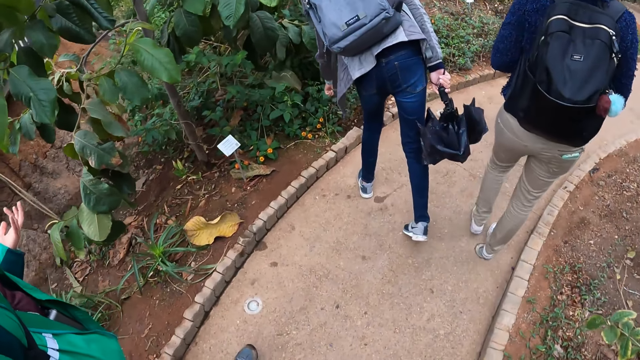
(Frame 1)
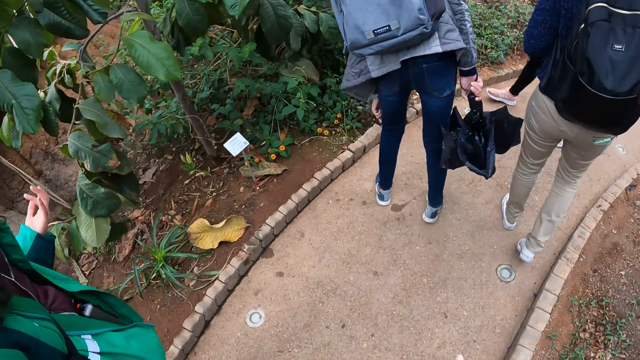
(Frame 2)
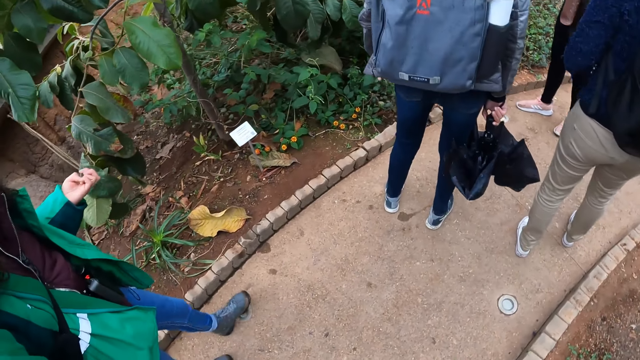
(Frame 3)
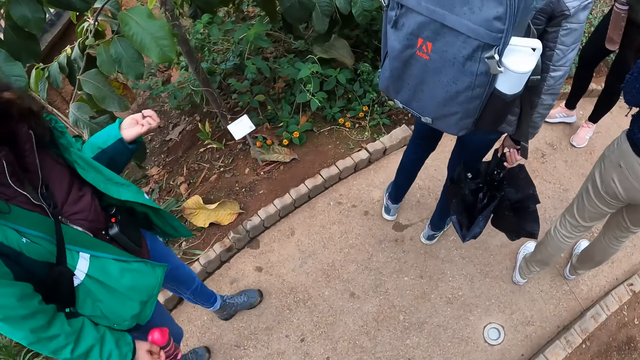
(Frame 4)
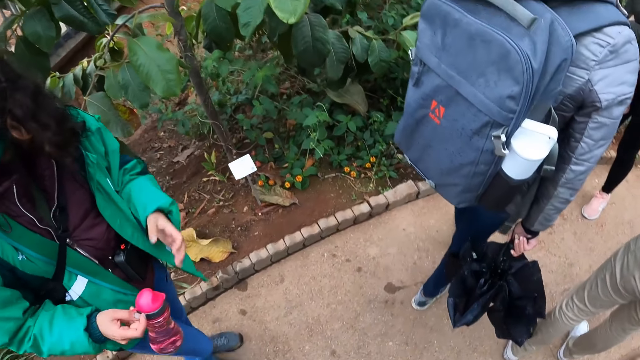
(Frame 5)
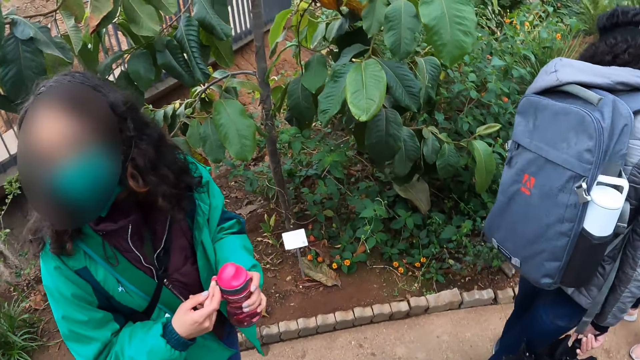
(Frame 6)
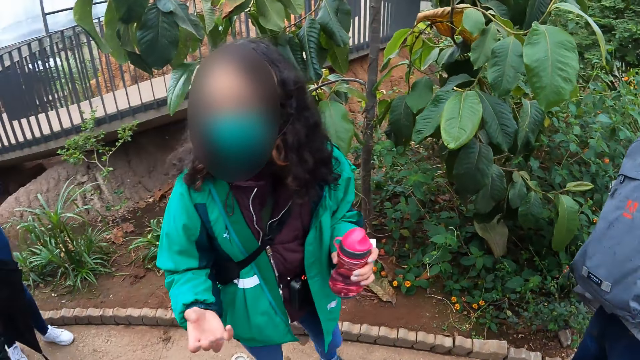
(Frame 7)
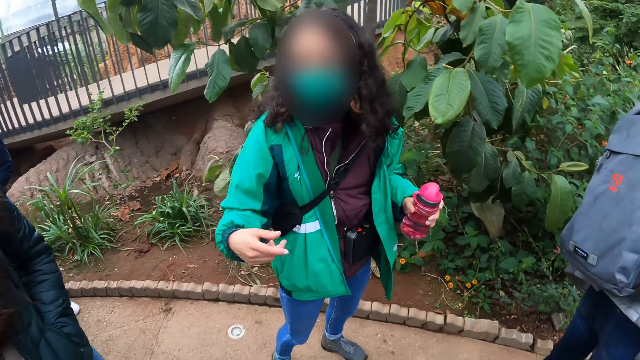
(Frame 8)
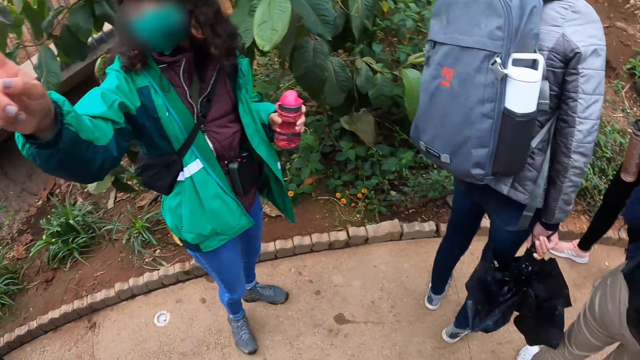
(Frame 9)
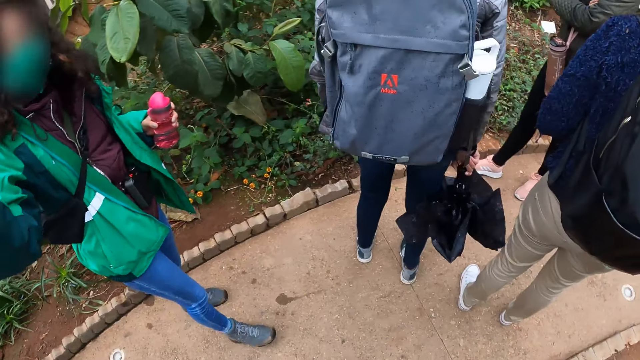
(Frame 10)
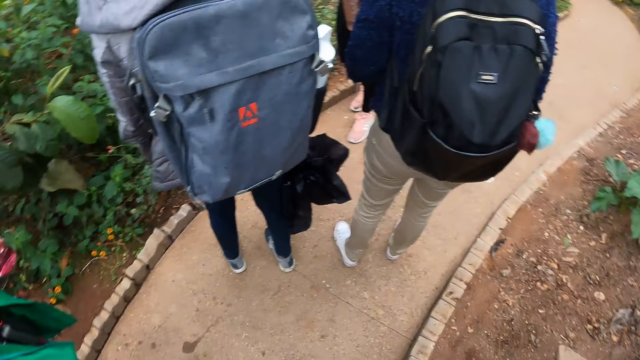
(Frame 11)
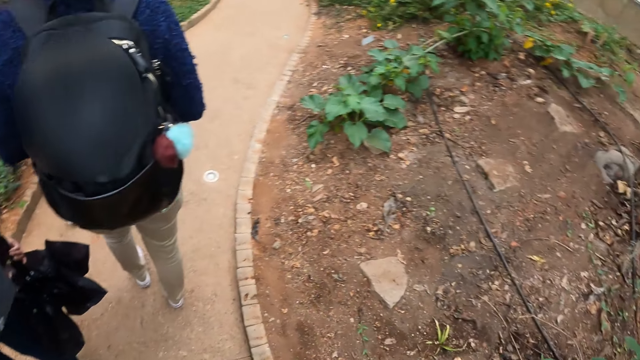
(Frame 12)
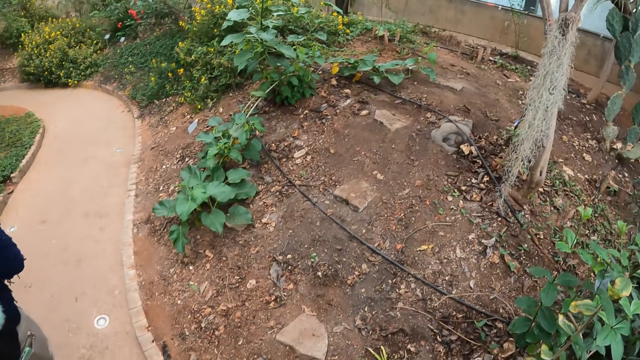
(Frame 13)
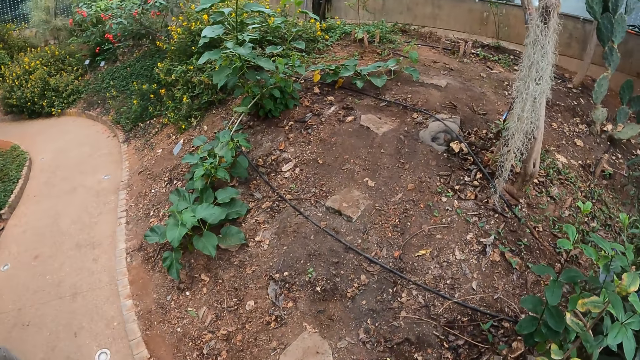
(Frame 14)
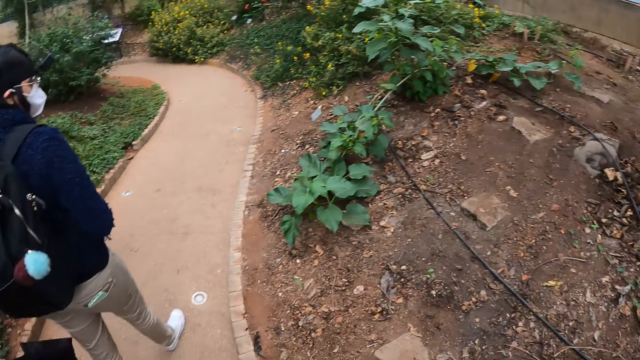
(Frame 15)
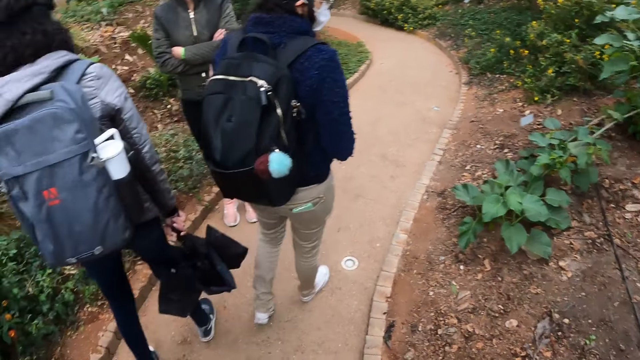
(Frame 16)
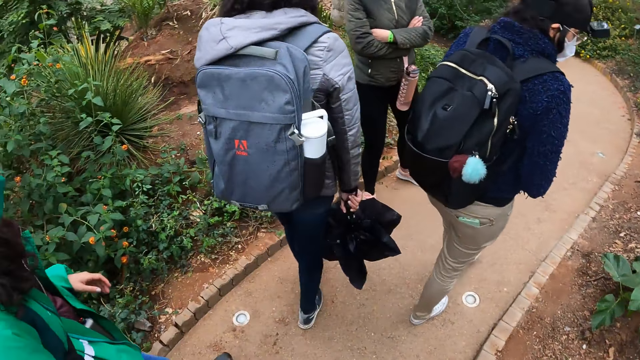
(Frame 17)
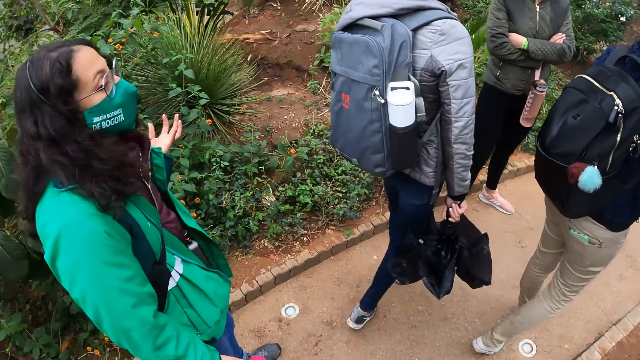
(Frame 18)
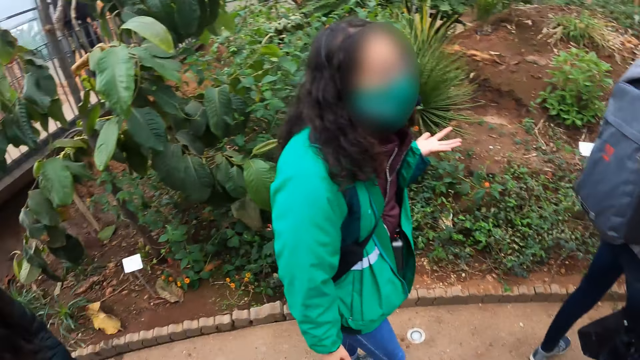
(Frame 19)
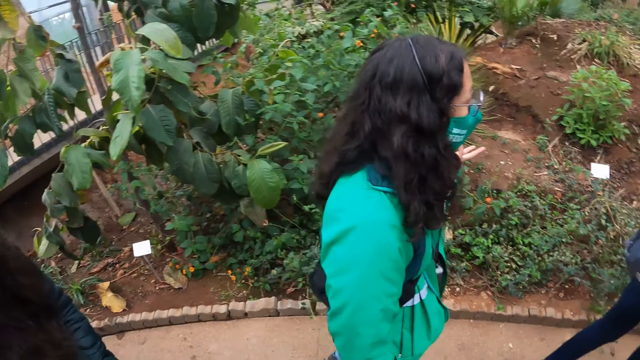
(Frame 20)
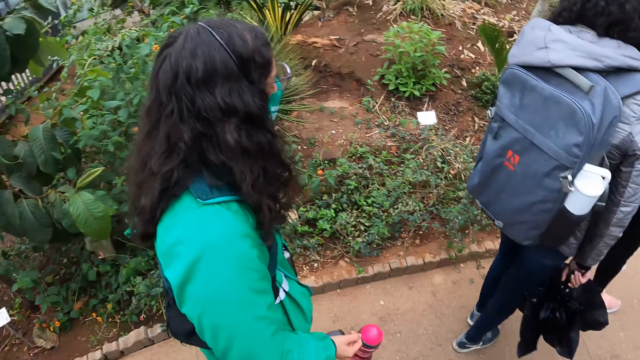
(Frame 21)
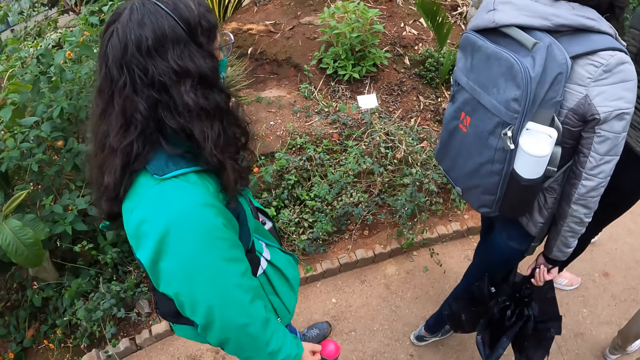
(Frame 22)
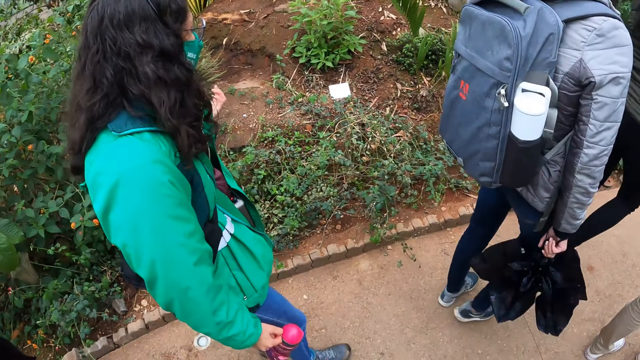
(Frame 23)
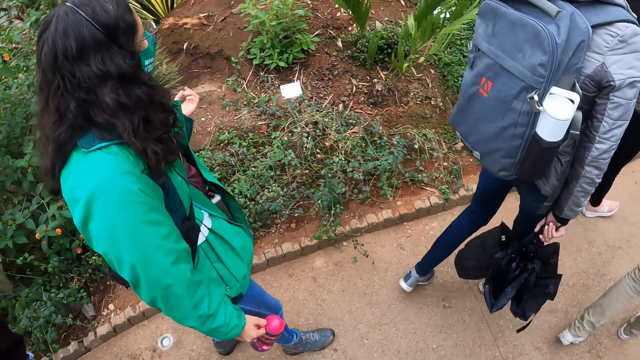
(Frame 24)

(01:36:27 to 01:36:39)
A lady touches a plant. Another lady exchanges a bottle to the other hand. A woman interacts with everyone outside. The camera wearer looks around. A third lady, the first lady and a fourth lady walk around.

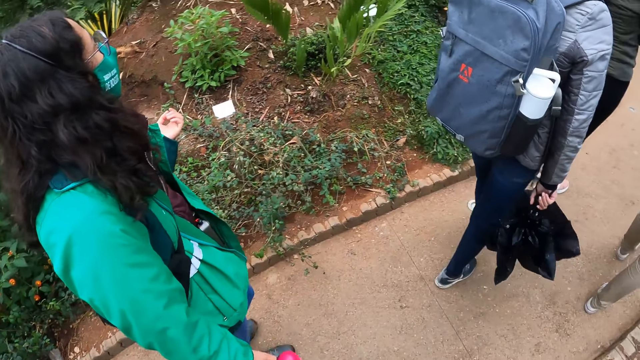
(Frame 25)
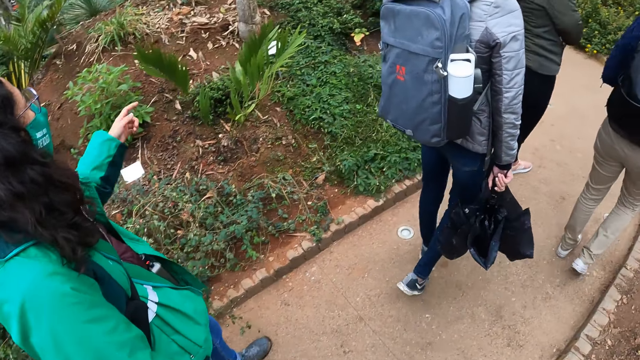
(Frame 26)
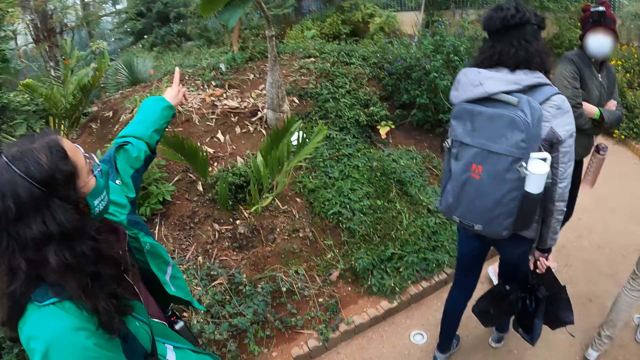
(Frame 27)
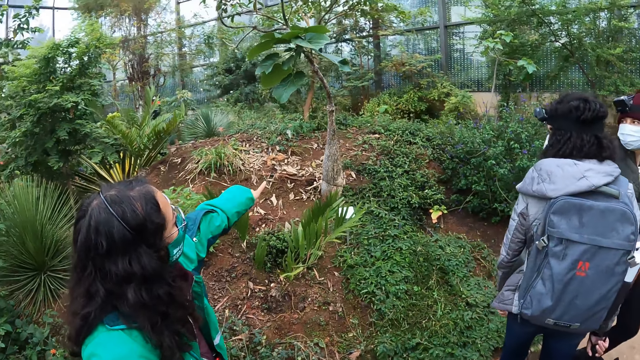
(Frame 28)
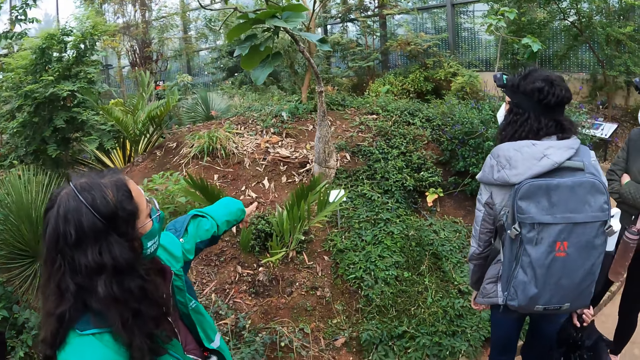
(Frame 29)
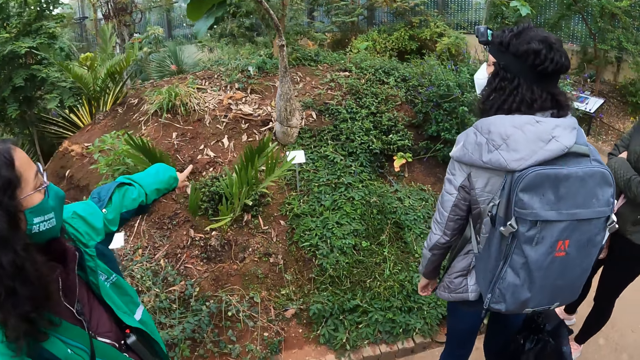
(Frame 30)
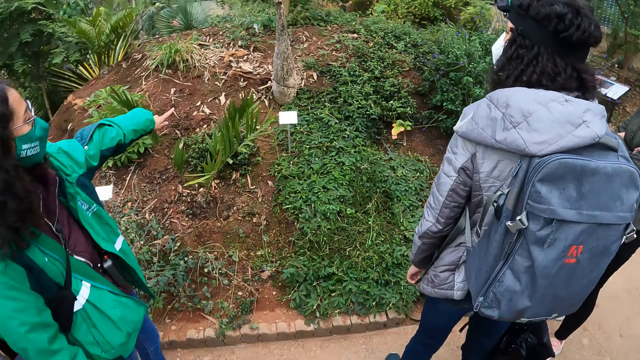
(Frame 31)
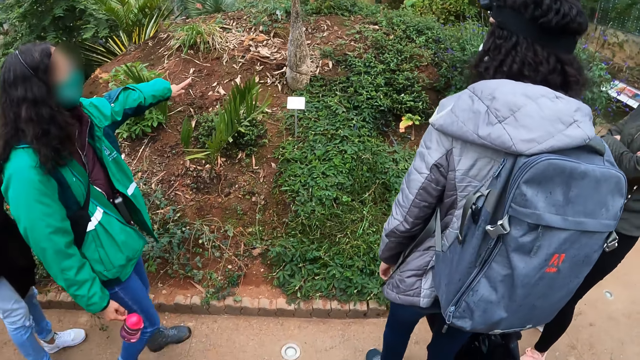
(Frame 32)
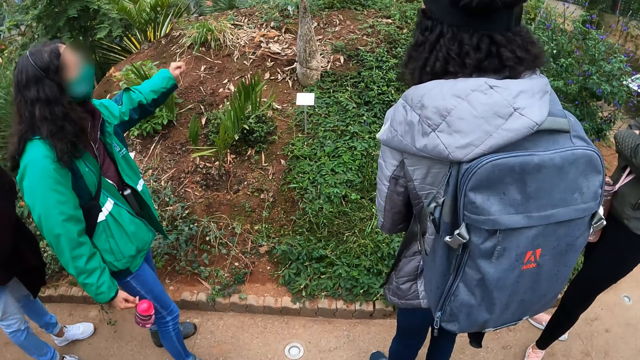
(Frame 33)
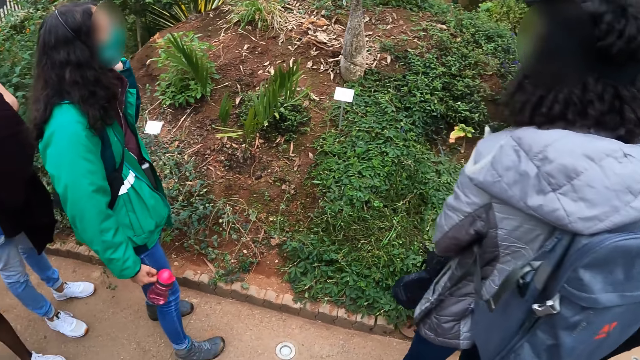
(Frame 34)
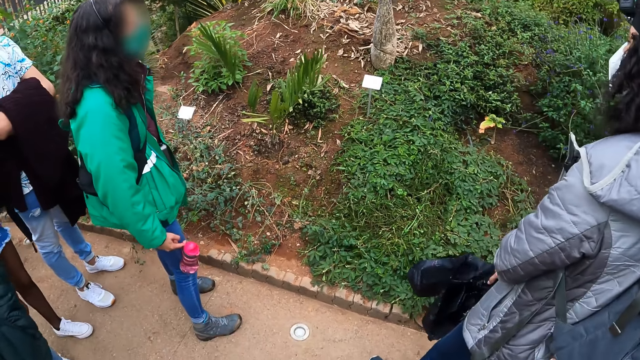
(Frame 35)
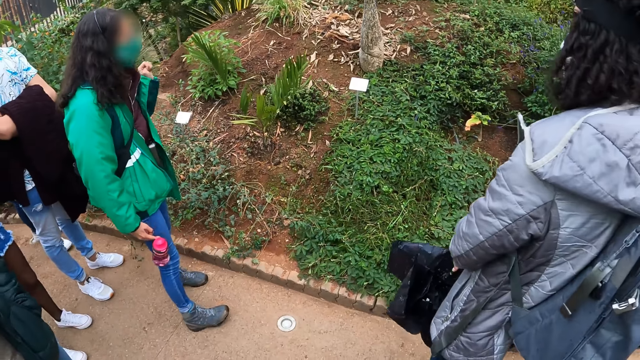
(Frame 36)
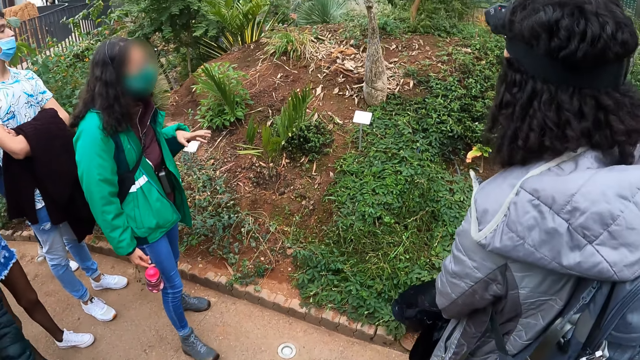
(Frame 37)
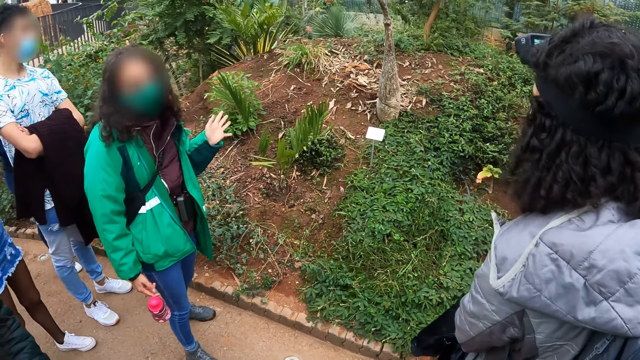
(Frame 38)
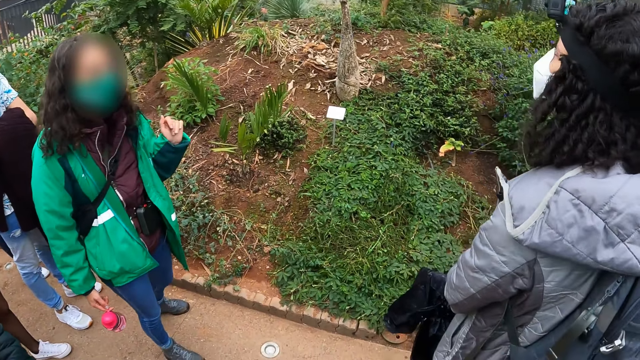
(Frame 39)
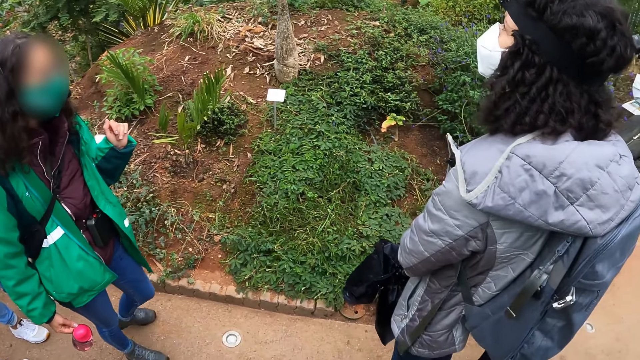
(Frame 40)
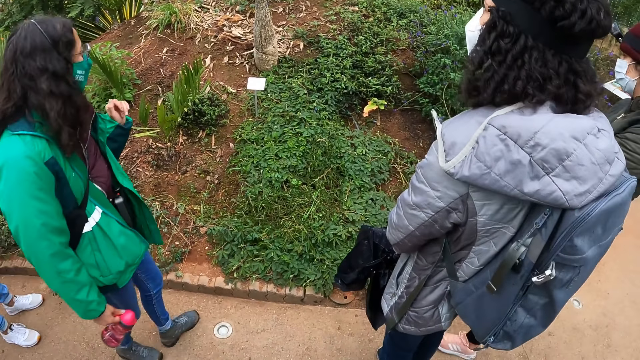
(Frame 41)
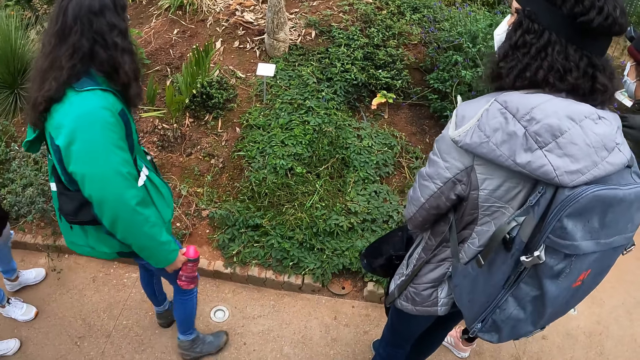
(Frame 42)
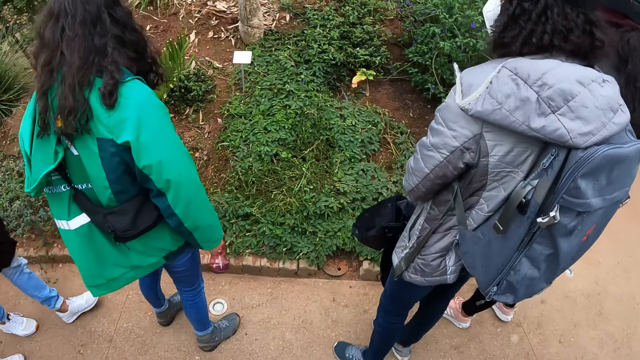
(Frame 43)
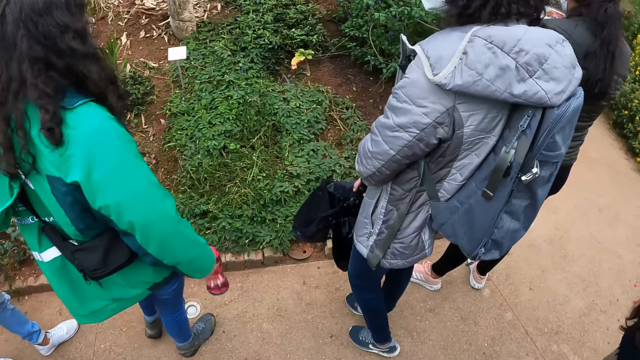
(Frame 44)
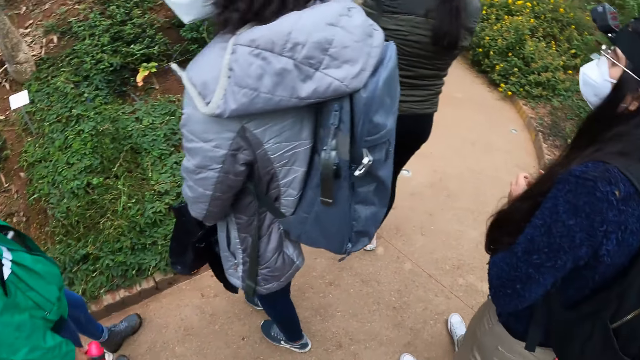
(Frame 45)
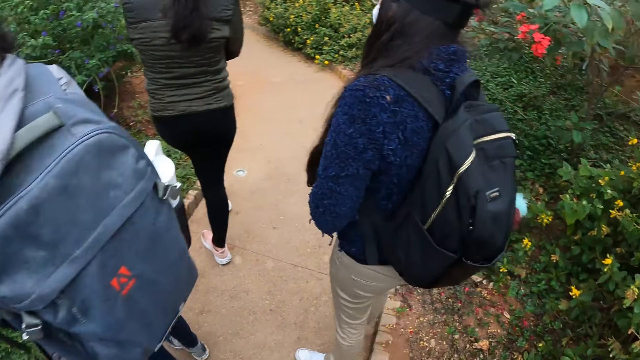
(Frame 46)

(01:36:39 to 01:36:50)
A lady points at plants. A man stands on the sidewalk. Another lady, a third lady and a fourth lady walk around.
